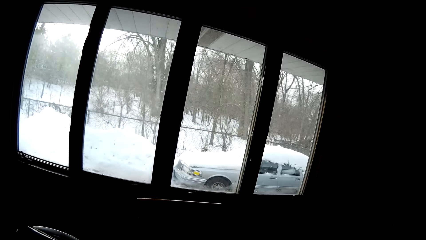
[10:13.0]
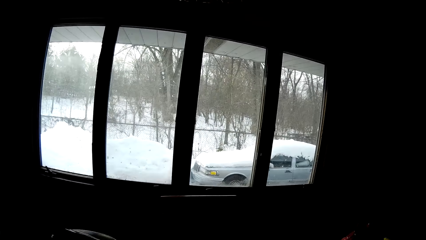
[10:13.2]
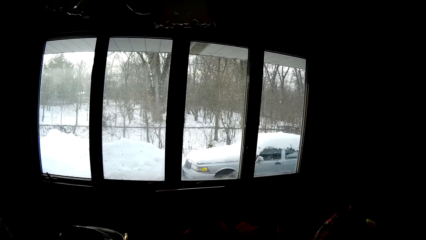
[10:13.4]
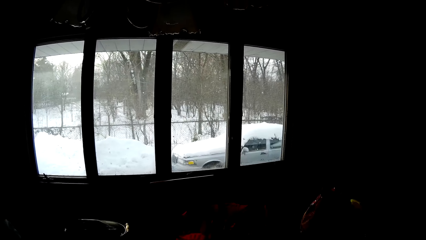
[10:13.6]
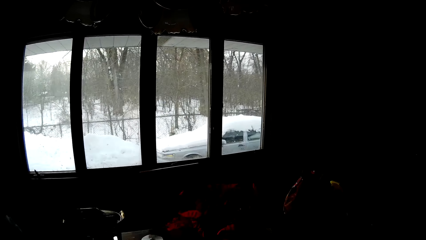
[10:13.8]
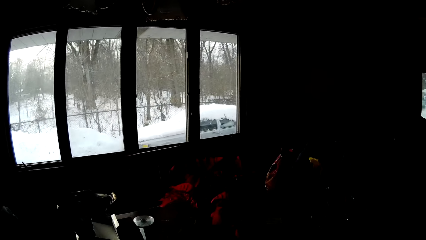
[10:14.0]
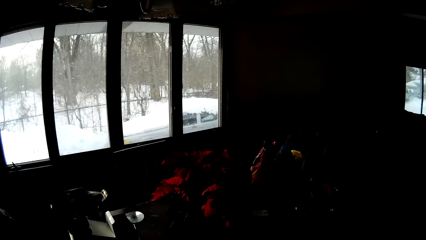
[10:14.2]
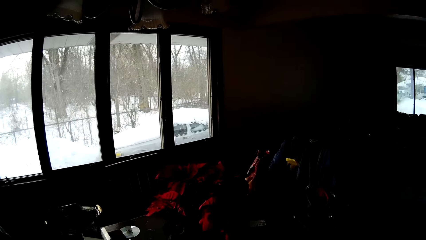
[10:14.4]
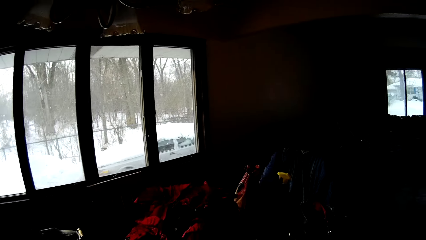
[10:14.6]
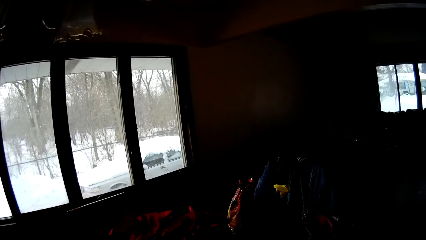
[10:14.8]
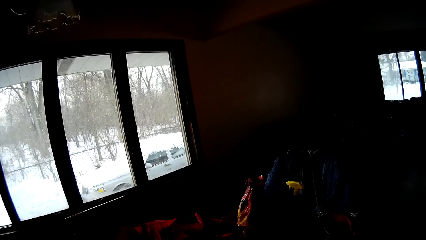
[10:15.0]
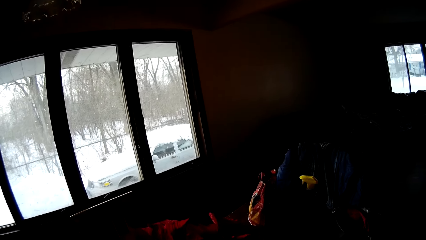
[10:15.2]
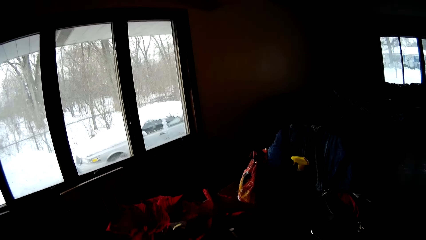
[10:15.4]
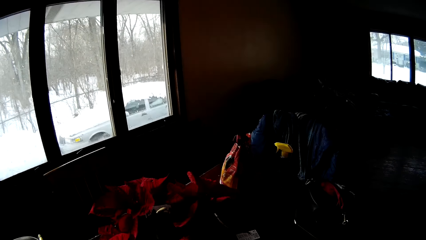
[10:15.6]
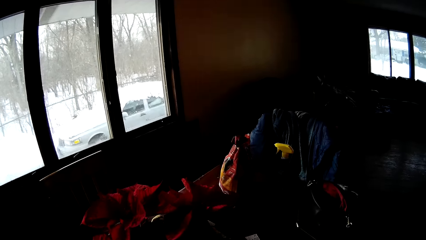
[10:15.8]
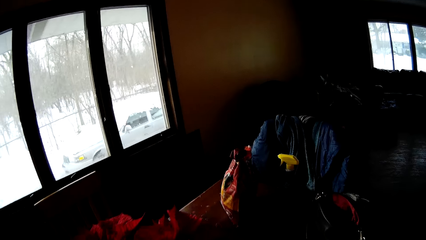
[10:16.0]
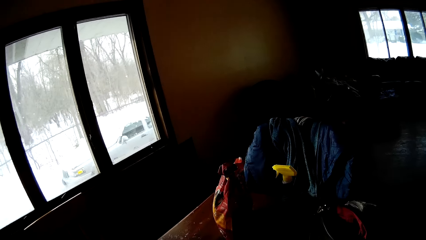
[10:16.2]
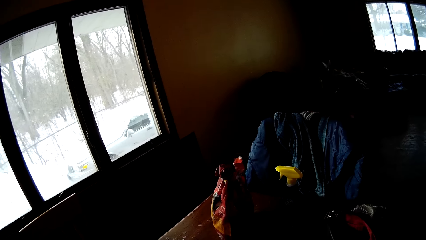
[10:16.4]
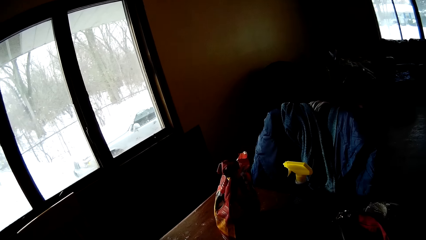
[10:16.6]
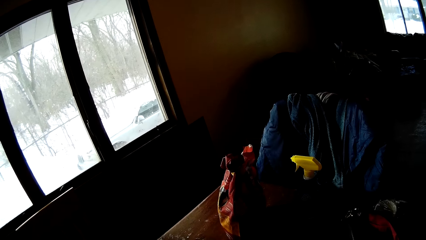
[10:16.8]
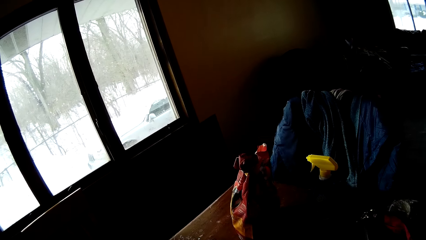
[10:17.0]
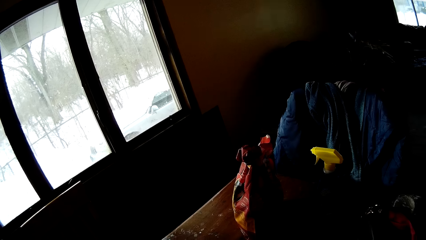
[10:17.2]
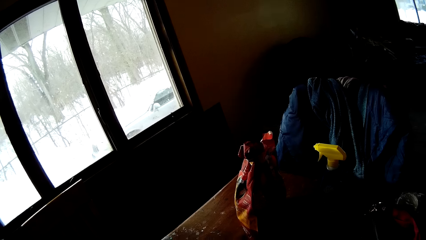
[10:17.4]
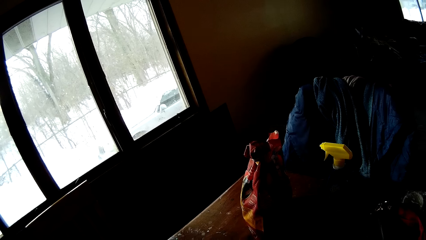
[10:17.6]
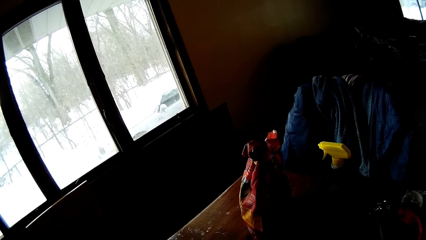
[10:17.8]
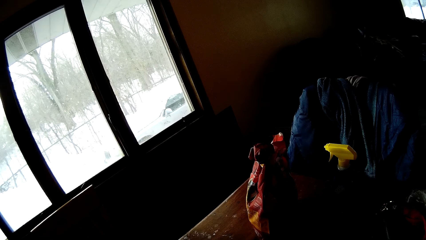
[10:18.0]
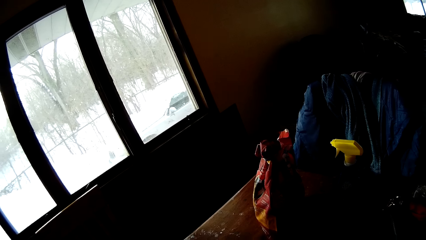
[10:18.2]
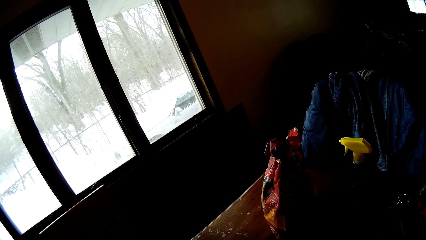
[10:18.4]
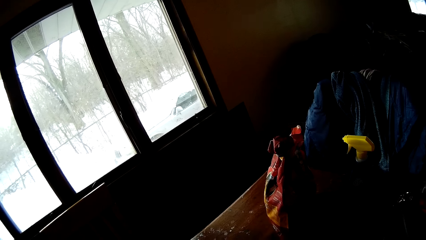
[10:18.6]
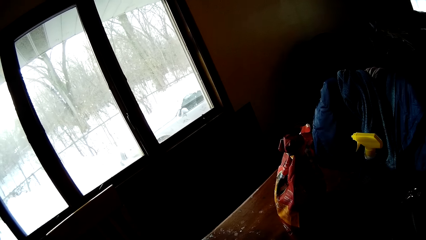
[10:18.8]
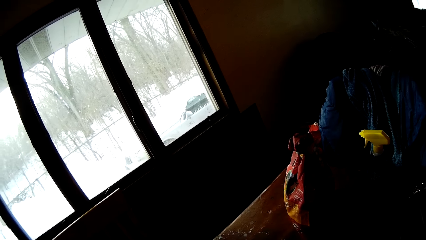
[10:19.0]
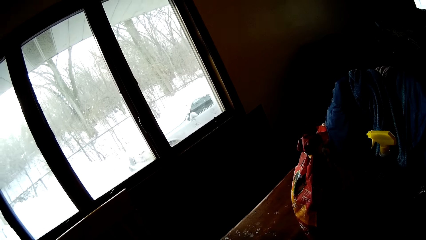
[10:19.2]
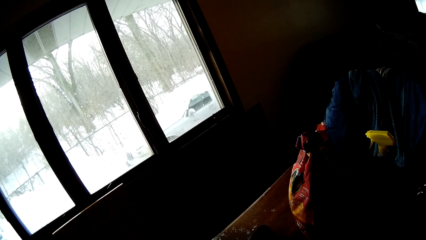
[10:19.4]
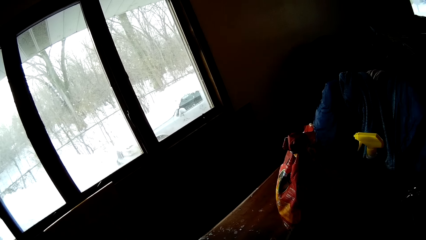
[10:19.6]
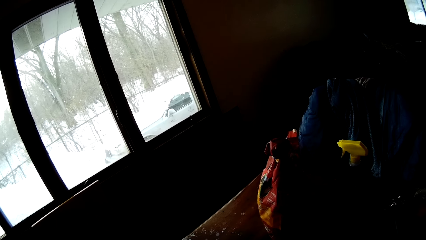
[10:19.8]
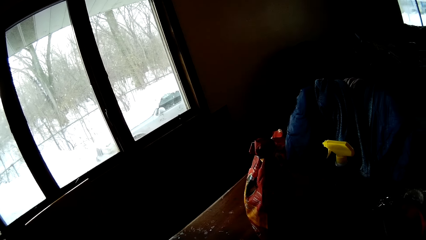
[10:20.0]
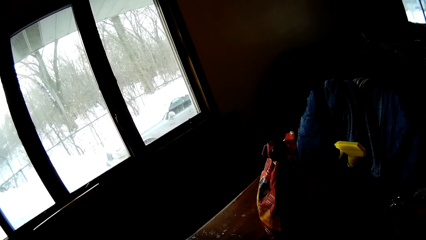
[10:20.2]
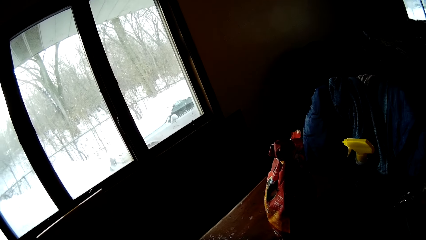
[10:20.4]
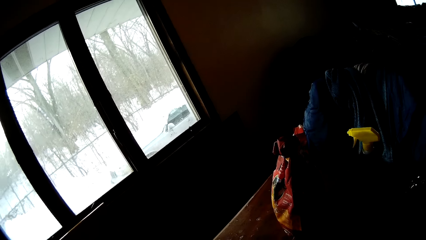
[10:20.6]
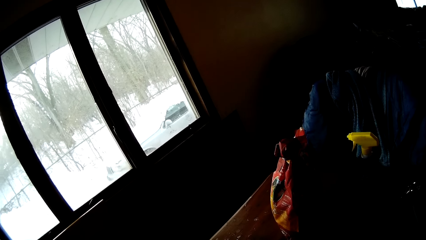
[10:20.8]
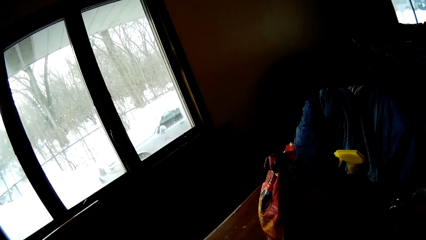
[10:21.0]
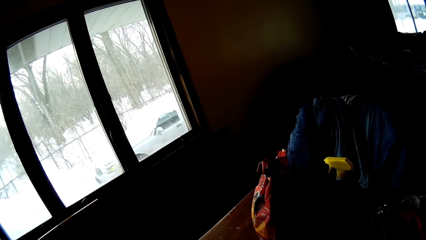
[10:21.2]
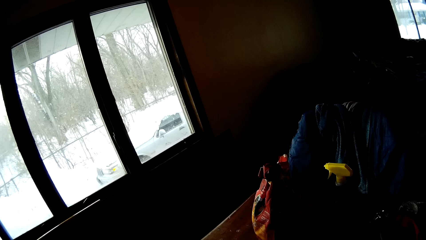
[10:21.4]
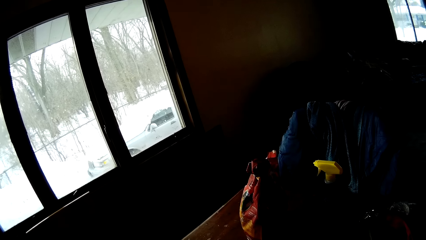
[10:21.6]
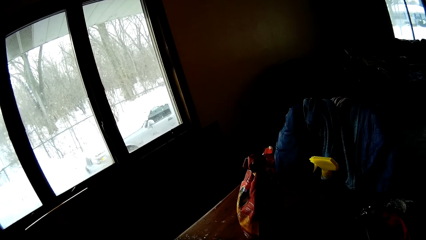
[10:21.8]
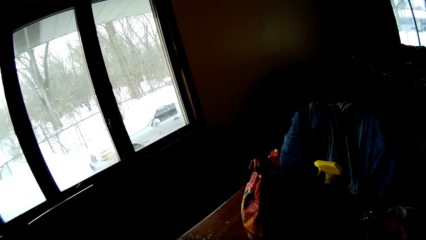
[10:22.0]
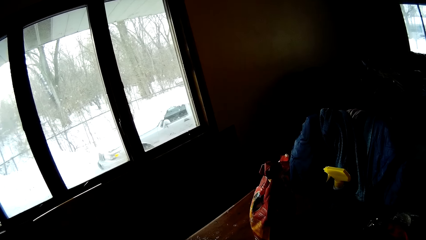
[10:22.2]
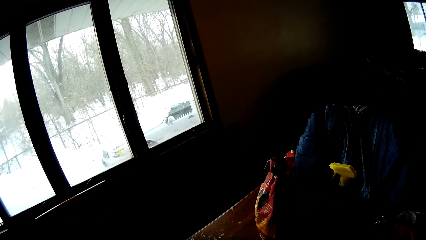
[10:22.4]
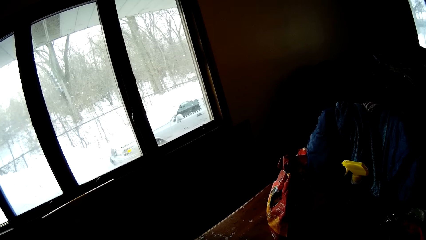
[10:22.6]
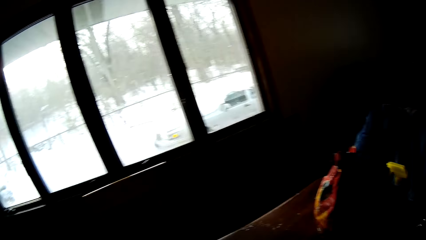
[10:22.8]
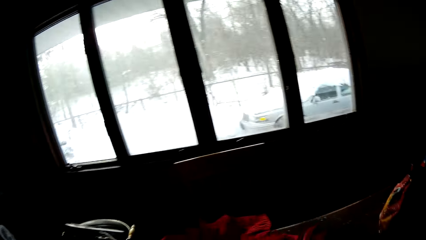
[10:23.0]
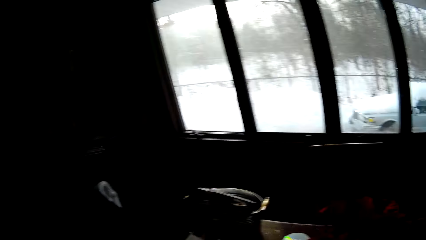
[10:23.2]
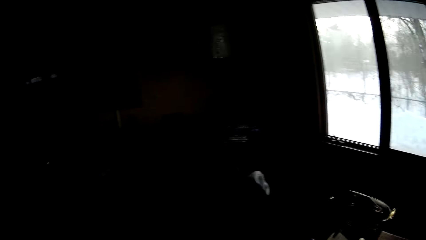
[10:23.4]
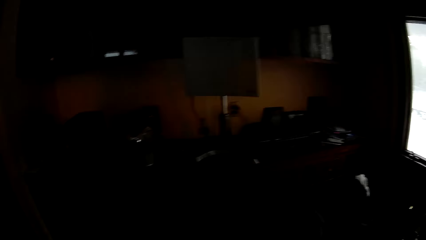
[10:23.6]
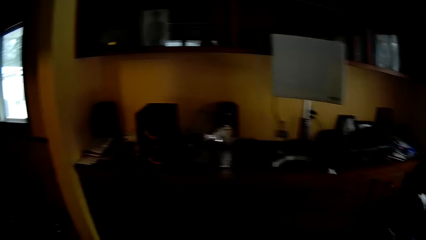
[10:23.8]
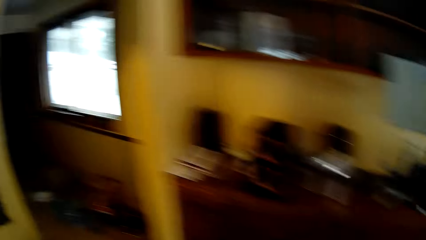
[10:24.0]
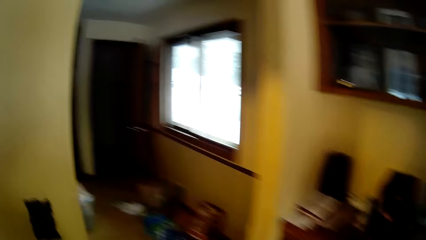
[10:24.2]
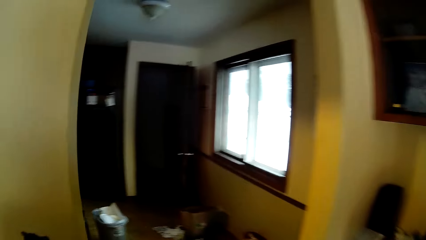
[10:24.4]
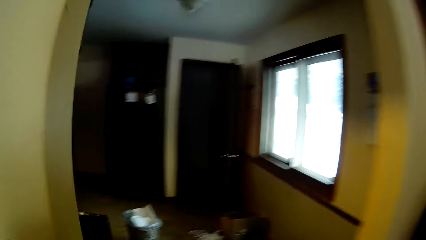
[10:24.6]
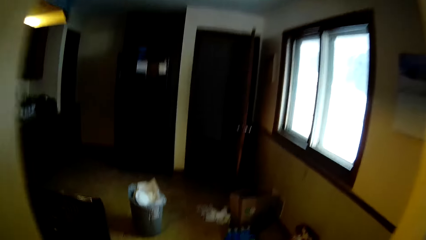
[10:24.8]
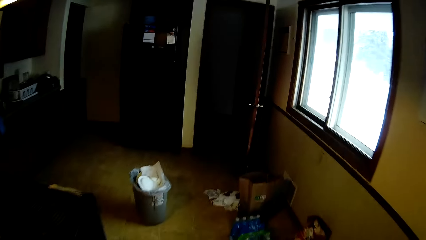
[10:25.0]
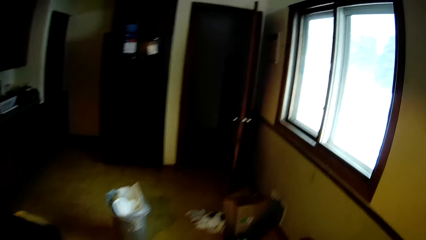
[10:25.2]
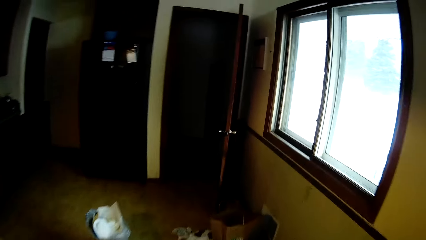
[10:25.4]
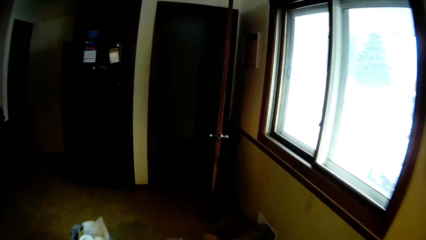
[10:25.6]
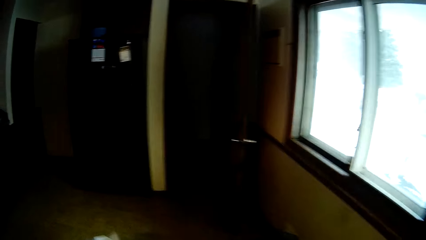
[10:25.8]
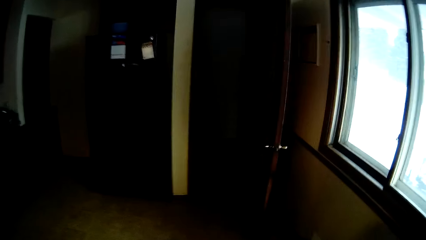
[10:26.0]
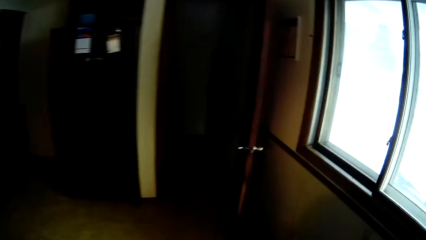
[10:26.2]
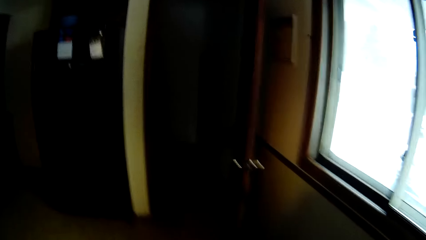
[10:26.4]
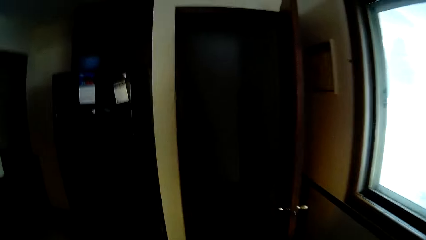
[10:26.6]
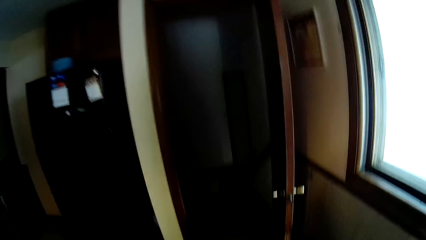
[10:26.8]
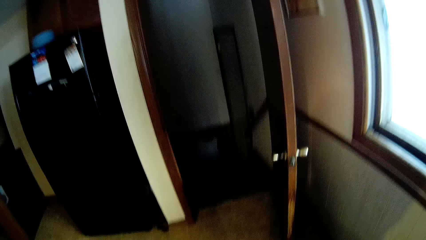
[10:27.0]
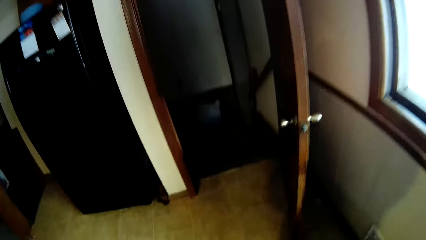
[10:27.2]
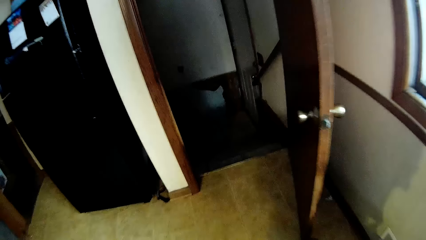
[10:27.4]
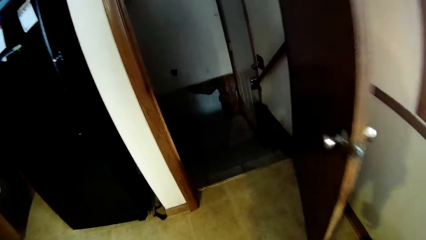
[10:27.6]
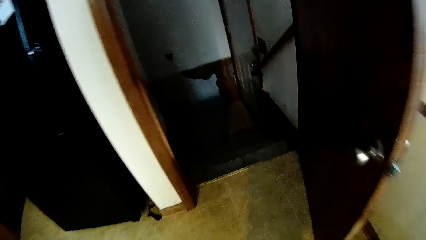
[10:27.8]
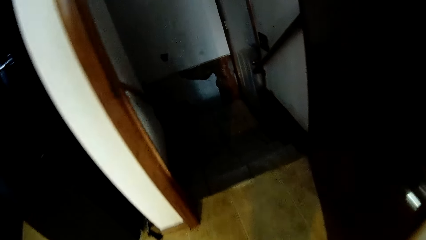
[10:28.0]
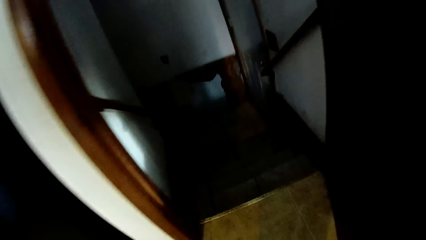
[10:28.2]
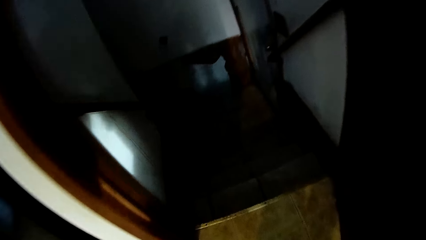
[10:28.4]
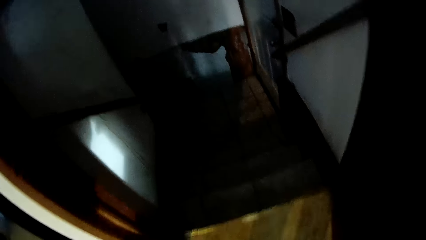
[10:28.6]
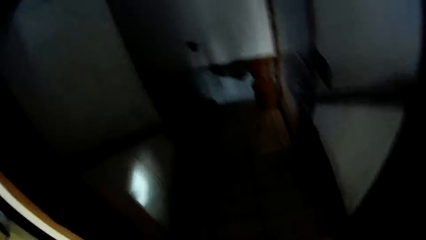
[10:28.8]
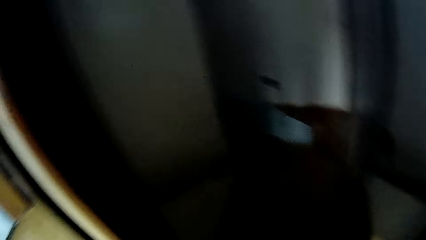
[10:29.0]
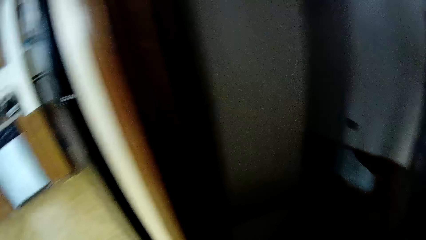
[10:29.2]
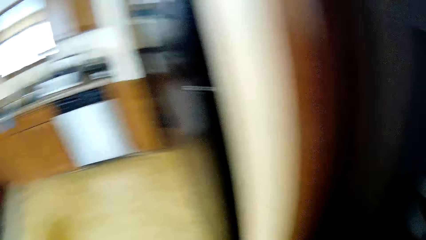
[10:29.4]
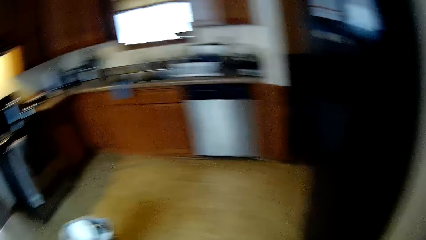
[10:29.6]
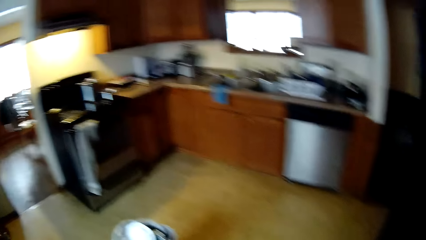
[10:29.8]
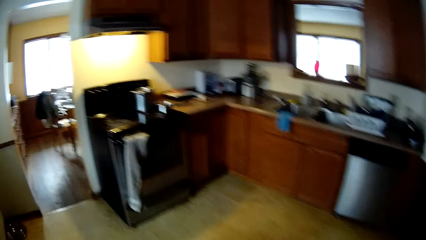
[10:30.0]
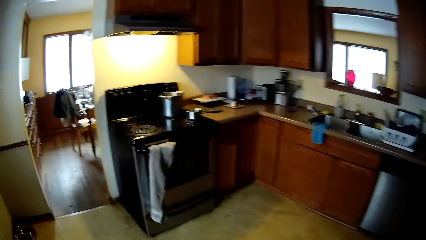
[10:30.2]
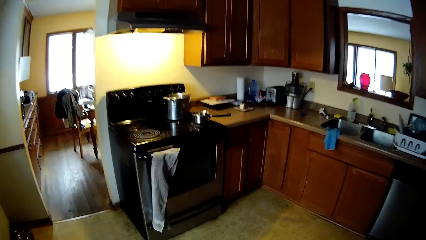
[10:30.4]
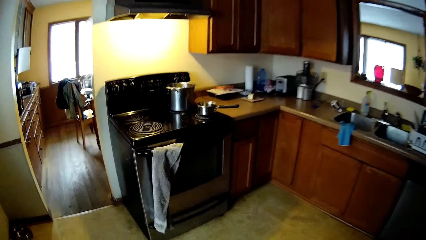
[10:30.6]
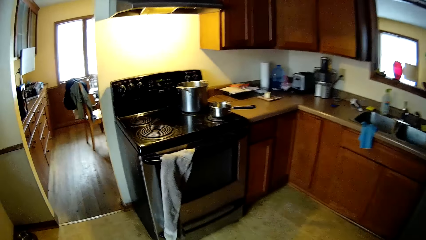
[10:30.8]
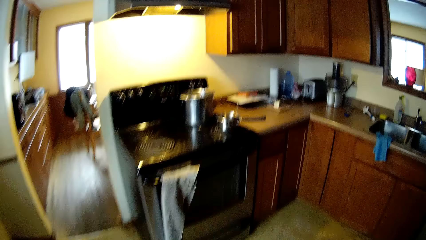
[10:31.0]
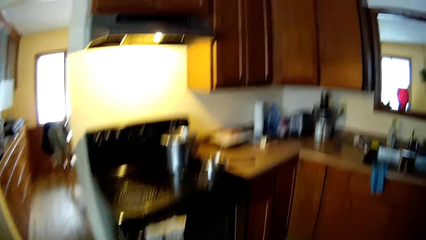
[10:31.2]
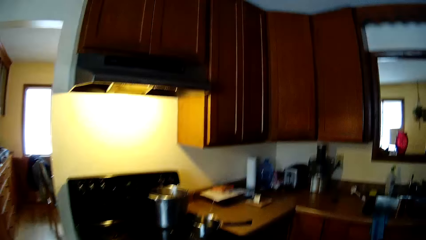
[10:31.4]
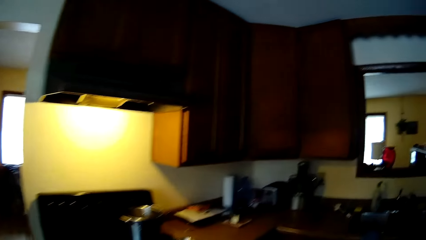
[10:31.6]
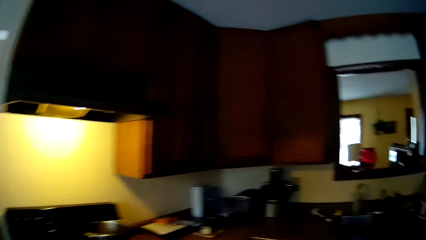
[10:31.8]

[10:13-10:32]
The camera wearer looks around the window. They walk out of the dining room into the kitchen. They look around the house. They look around the house again. They walk towards a cupboard on a wall in the kitchen.
